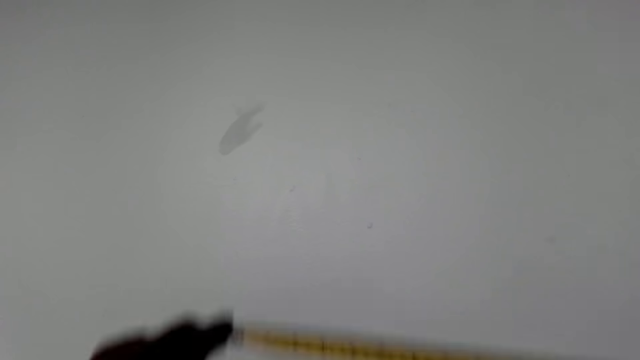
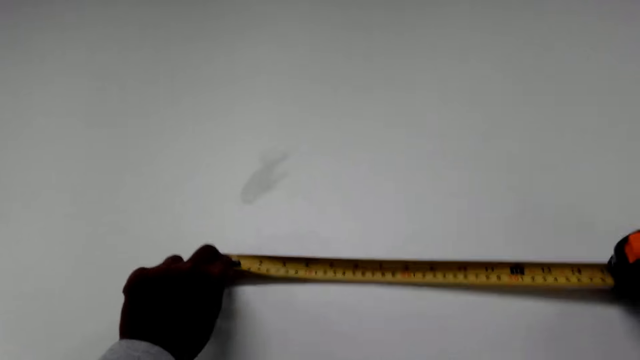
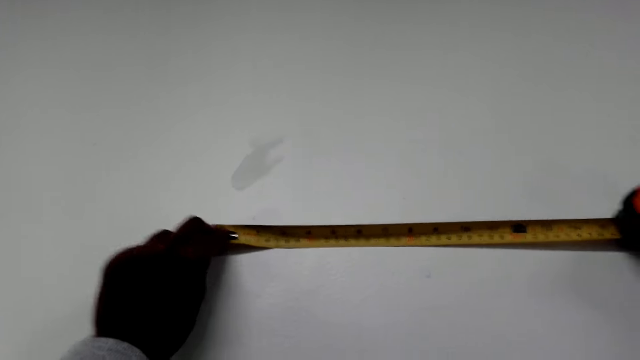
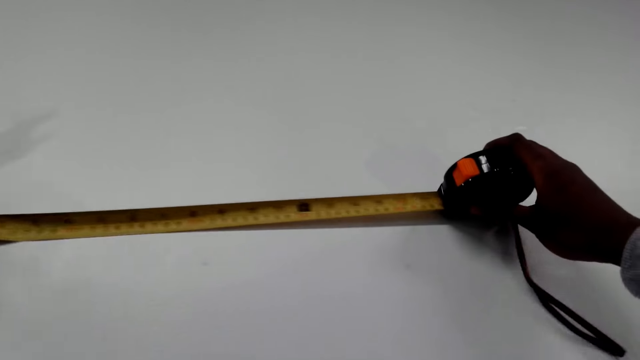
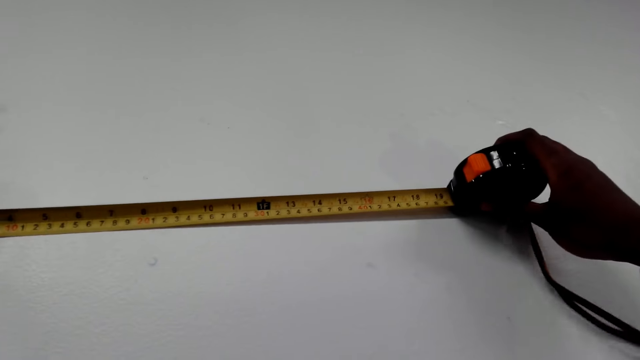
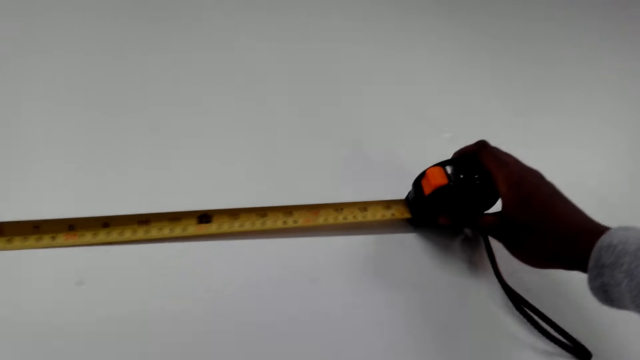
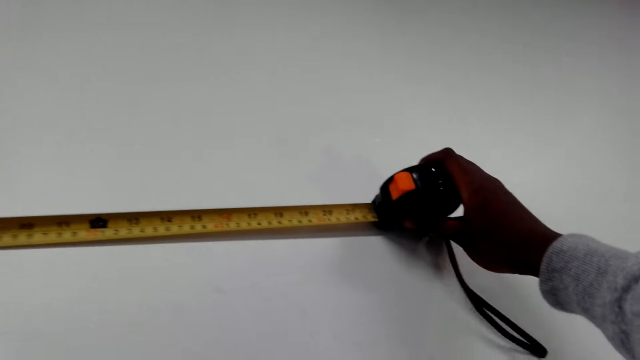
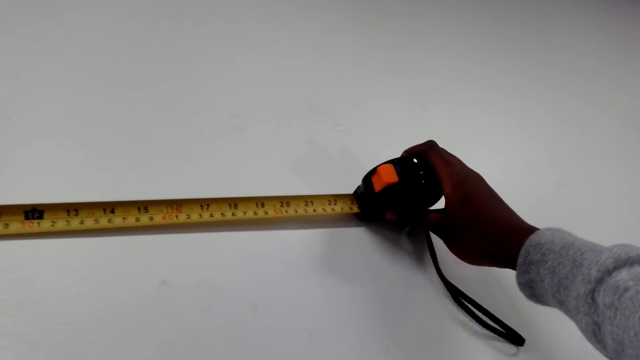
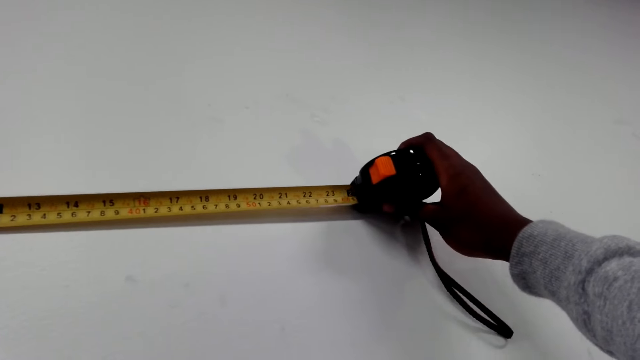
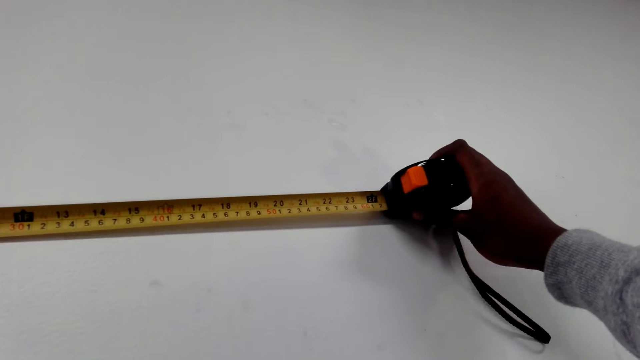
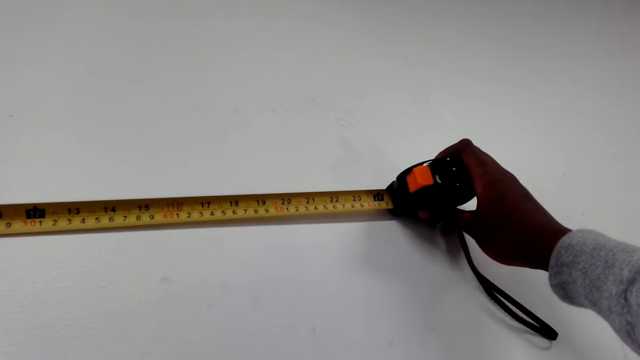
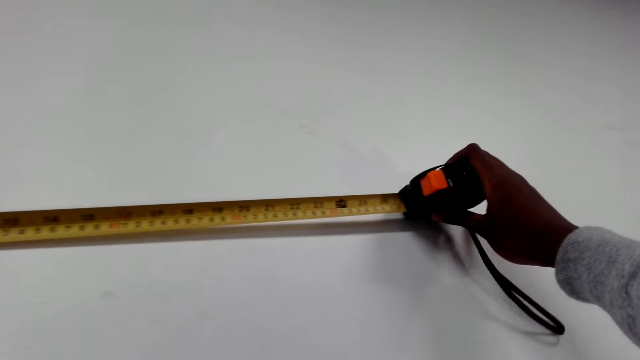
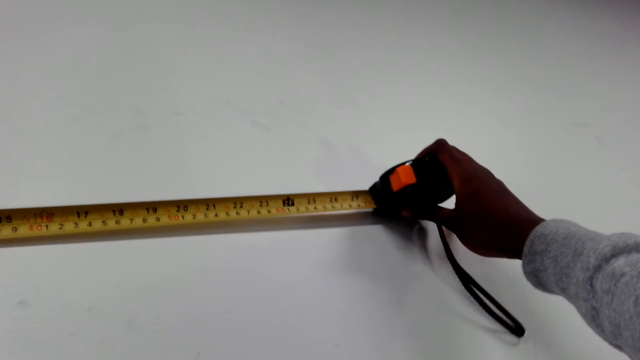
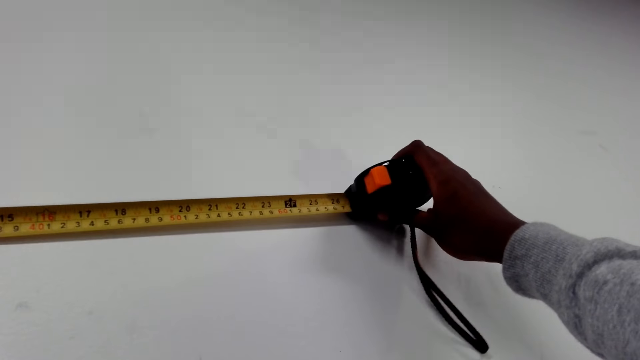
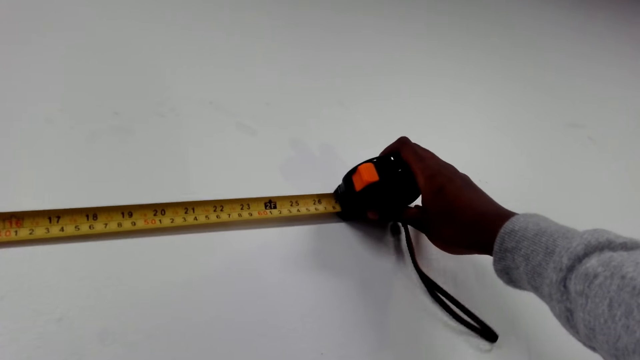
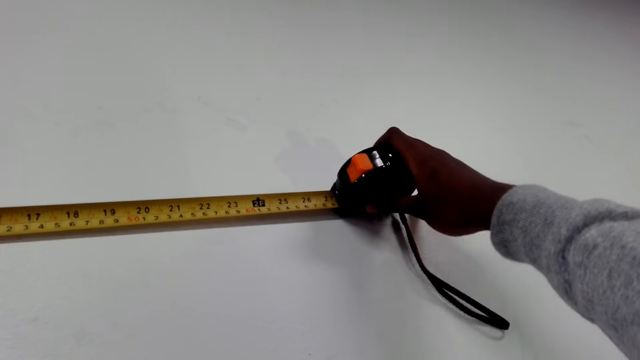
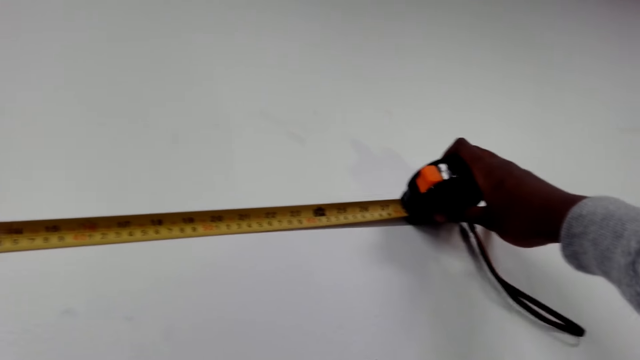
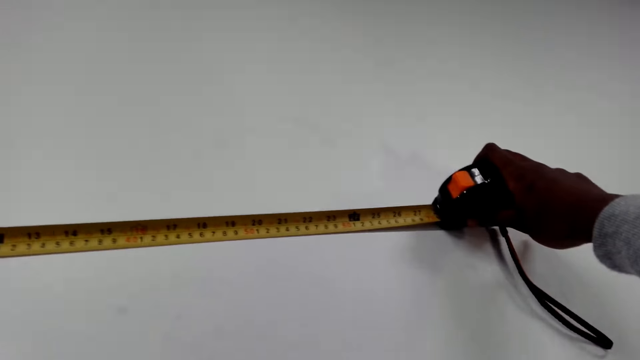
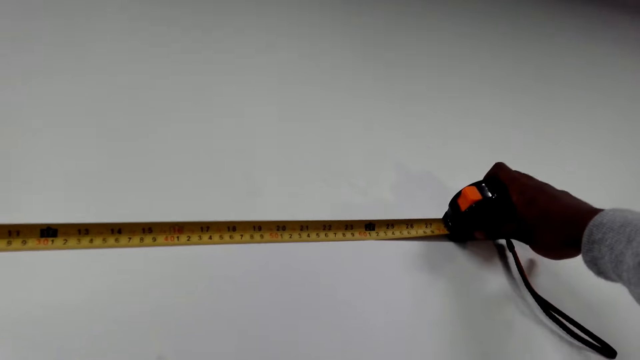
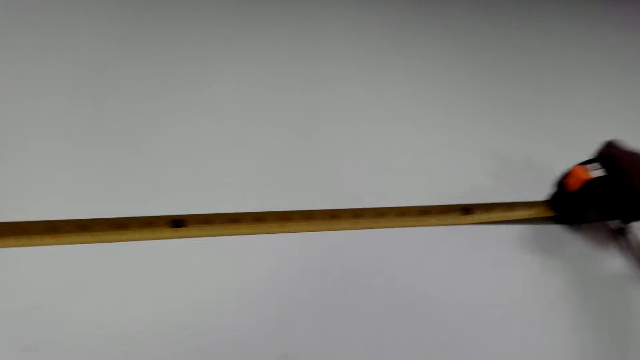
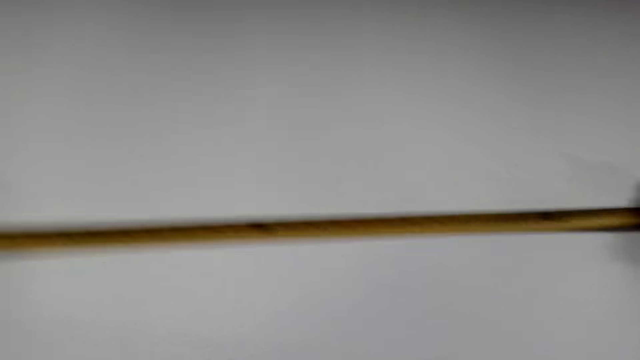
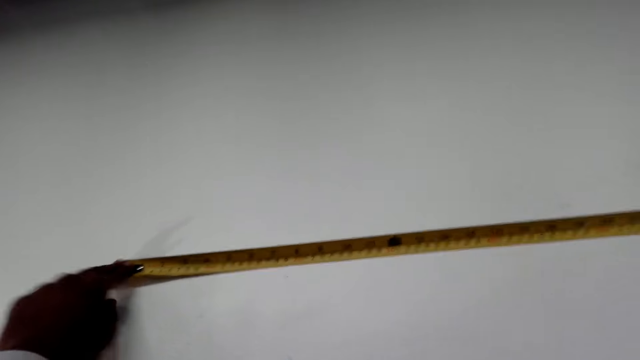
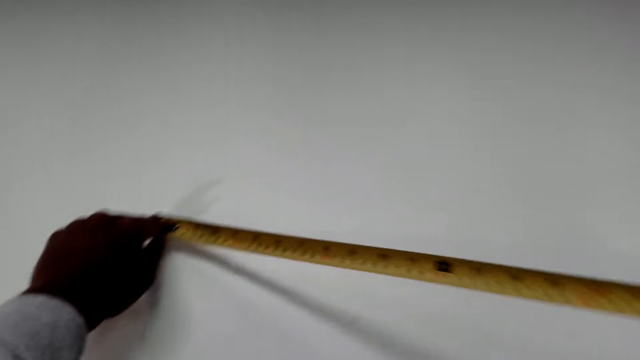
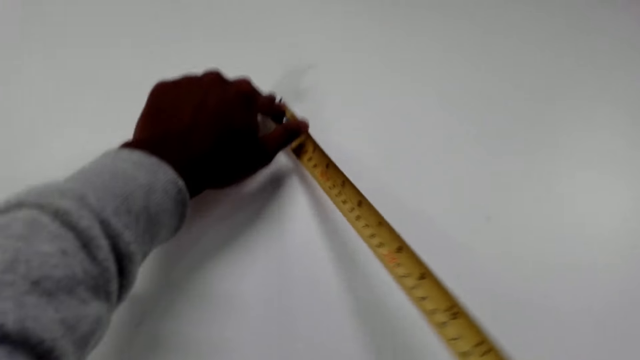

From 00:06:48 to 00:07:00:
The camera wearer places the tape measure on the wall. They measure a part of the wall.

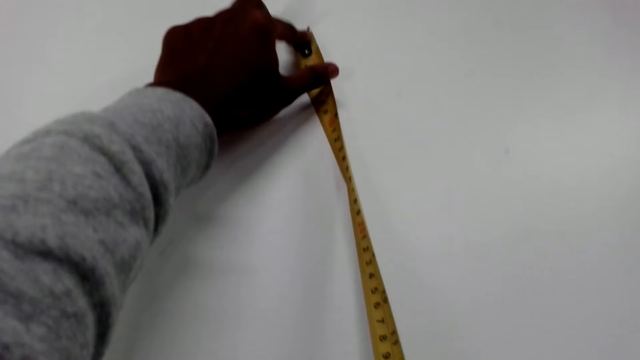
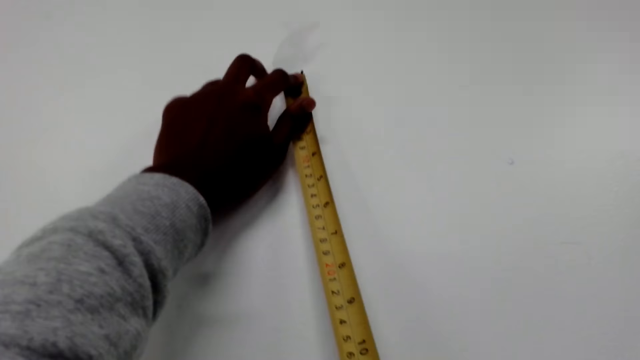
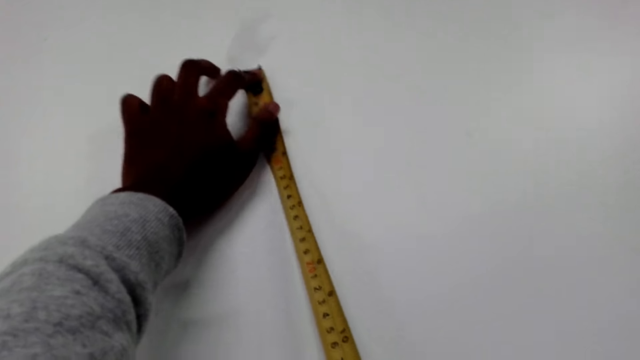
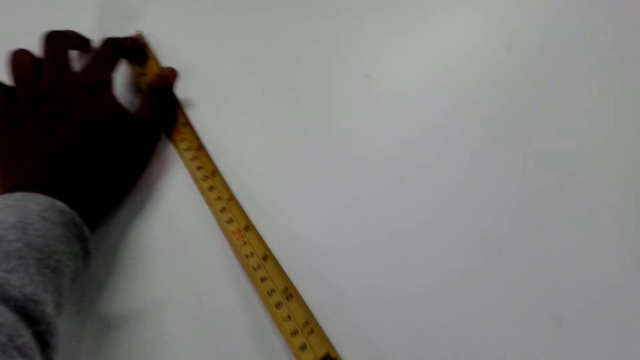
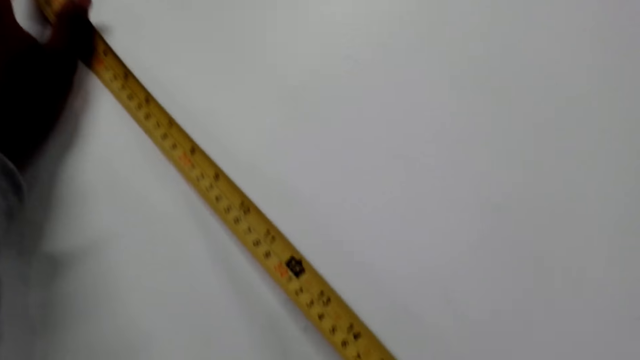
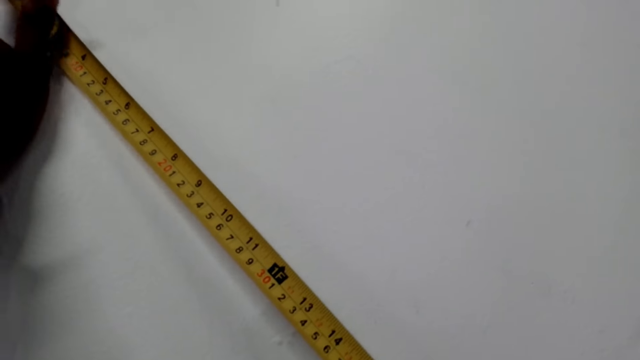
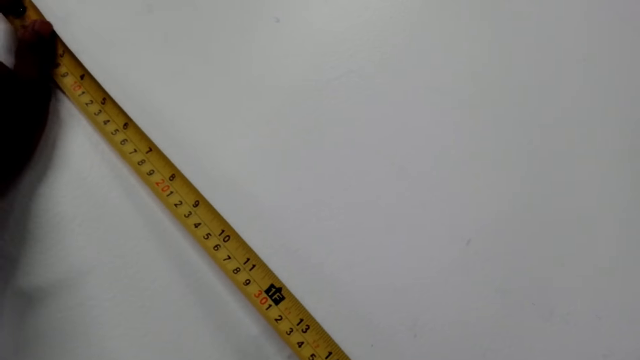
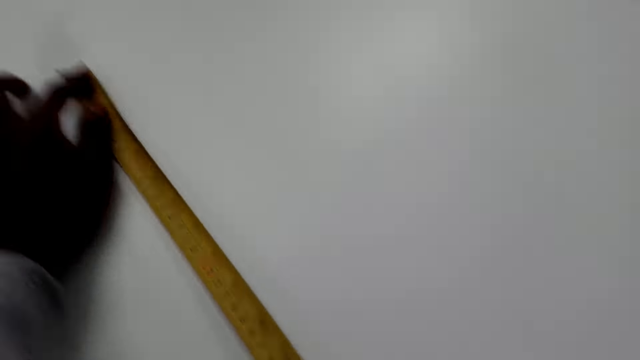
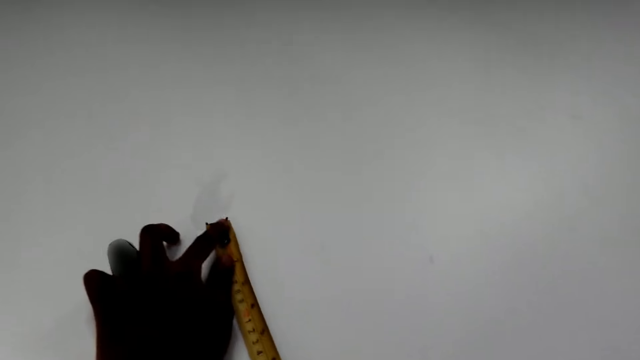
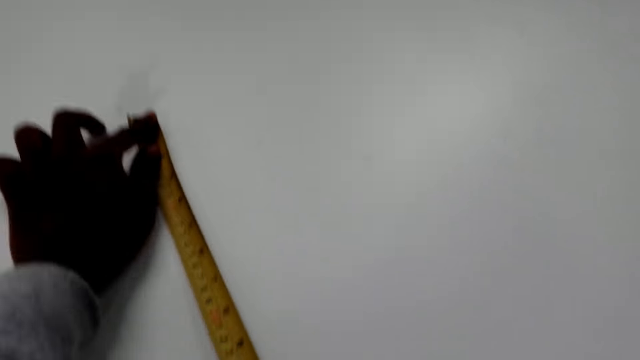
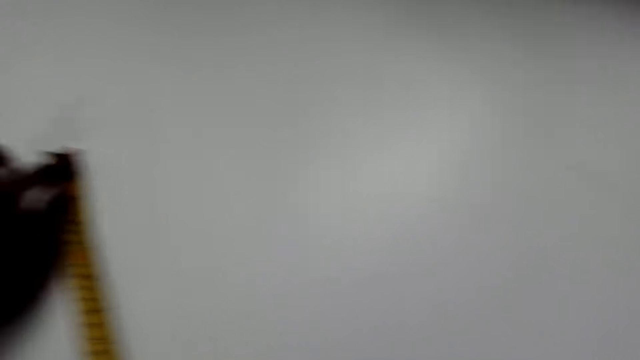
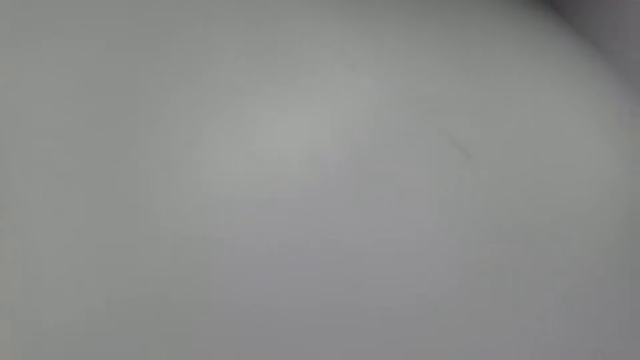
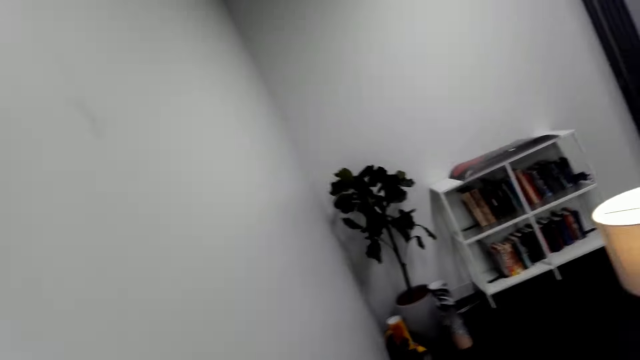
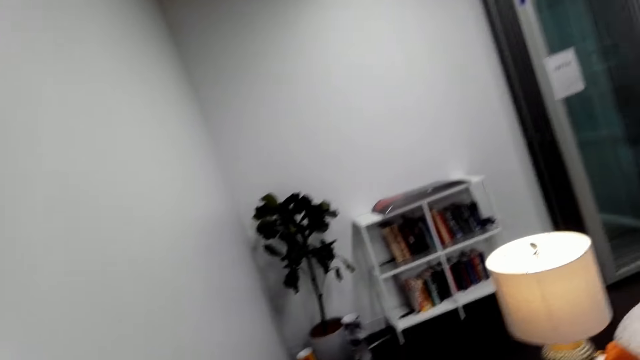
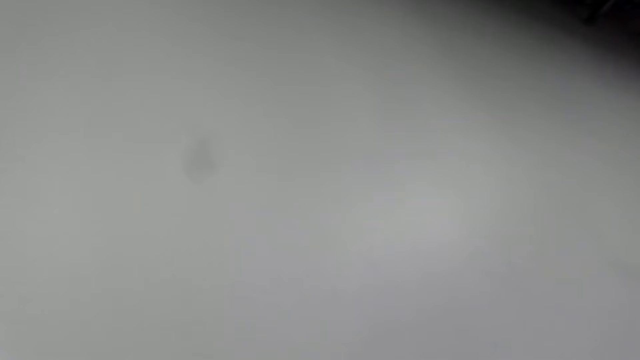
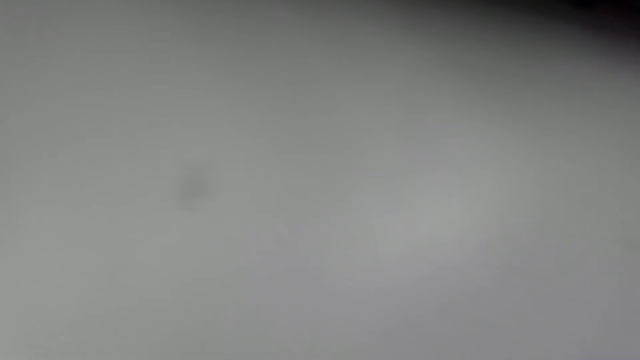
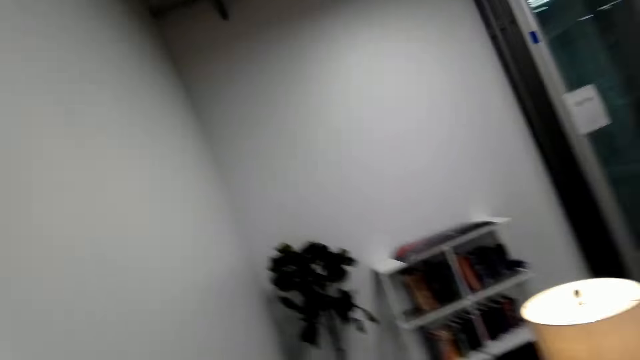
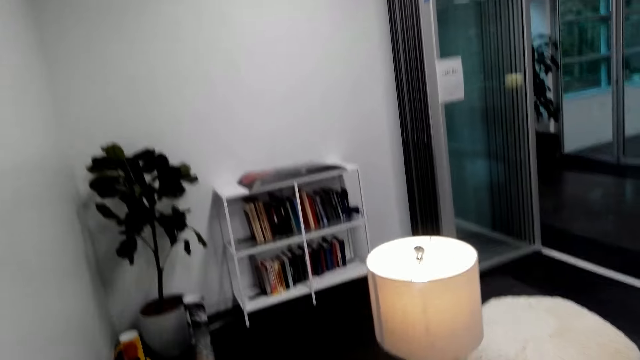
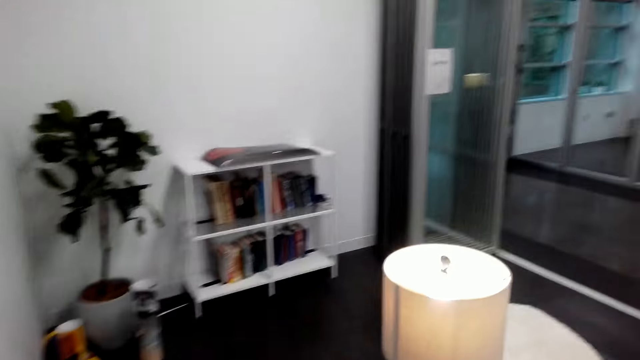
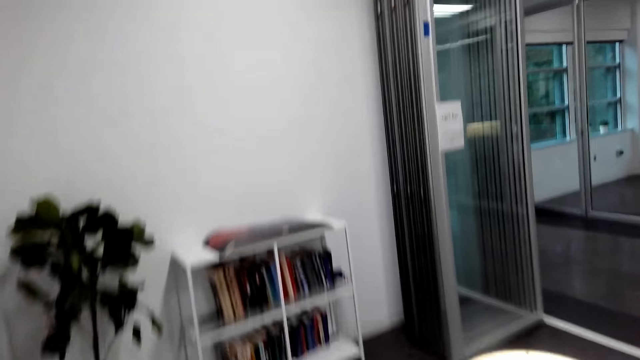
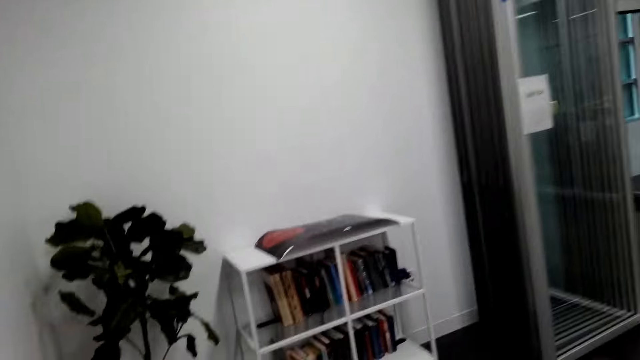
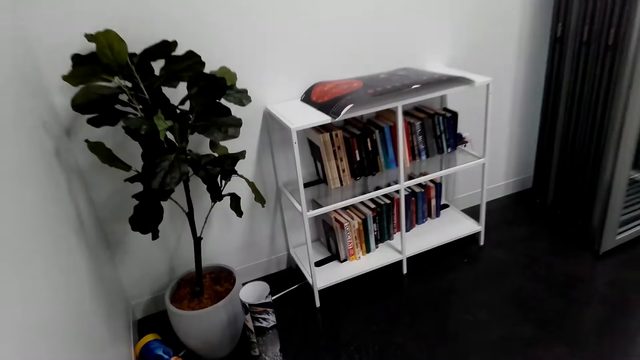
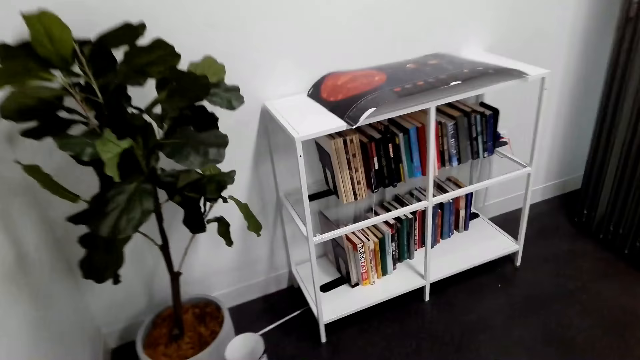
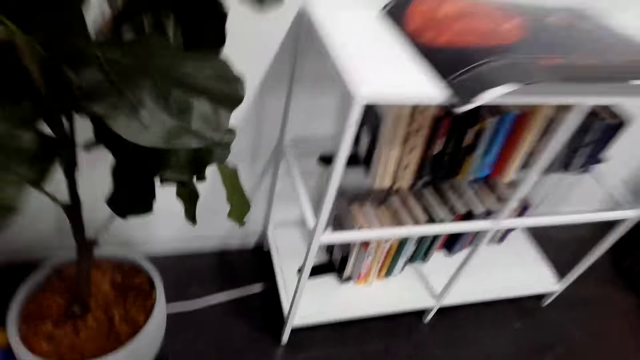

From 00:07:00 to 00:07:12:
The camera wearer looks at the book shelves. They look at the wall. They walk towards the book shelves.
